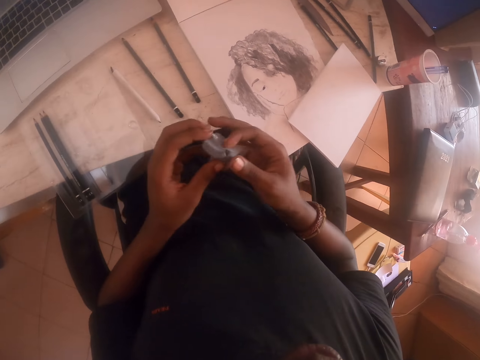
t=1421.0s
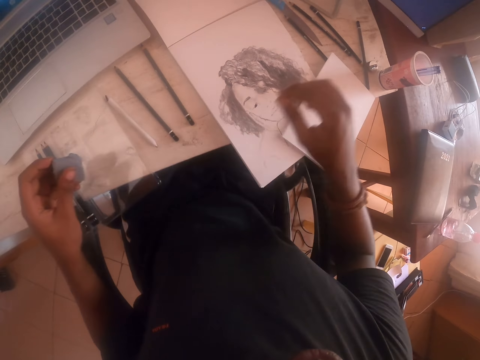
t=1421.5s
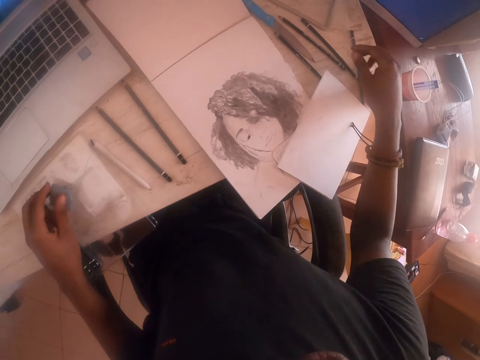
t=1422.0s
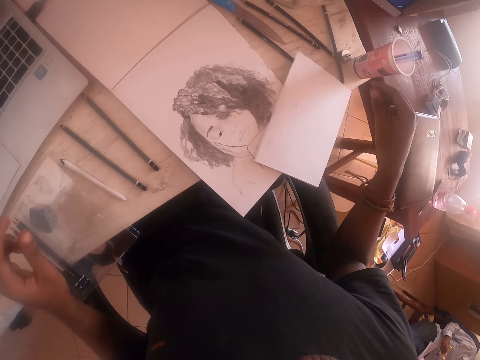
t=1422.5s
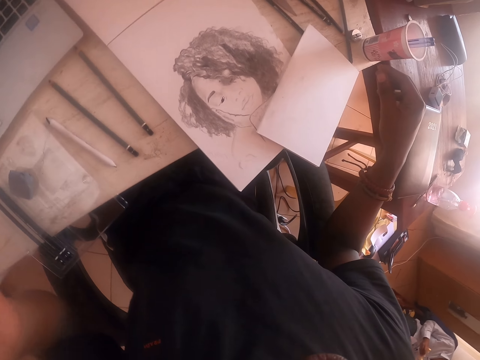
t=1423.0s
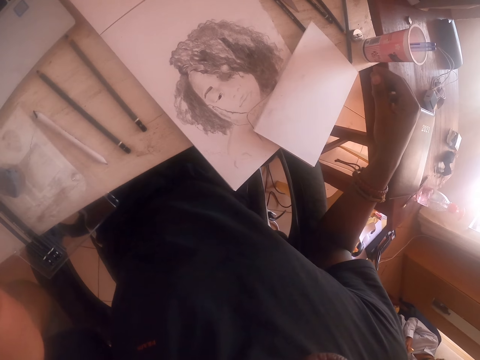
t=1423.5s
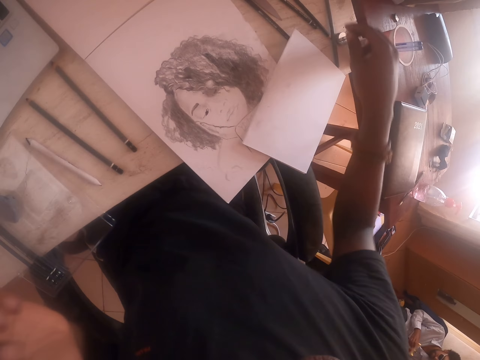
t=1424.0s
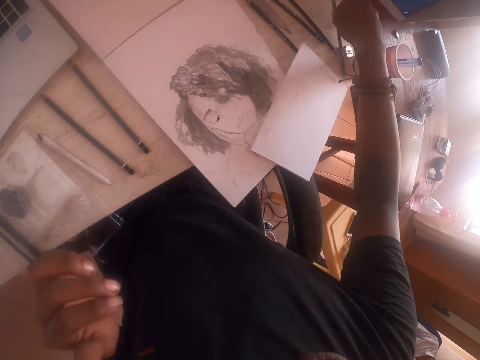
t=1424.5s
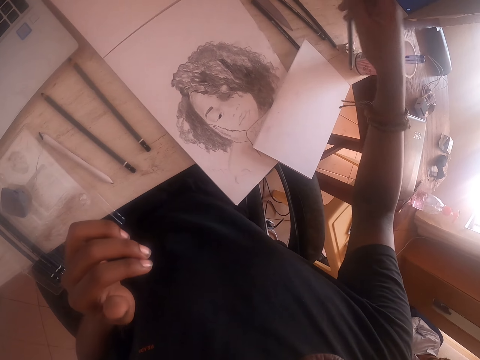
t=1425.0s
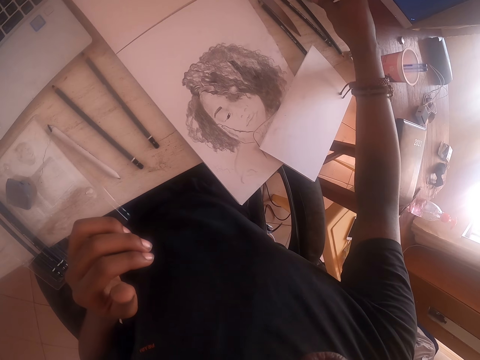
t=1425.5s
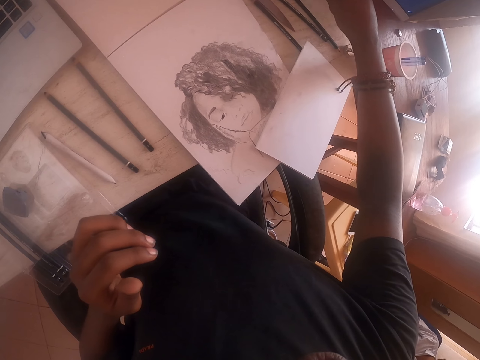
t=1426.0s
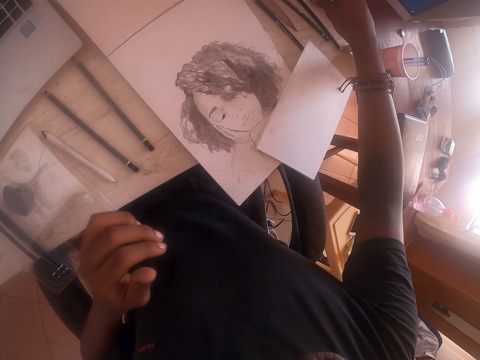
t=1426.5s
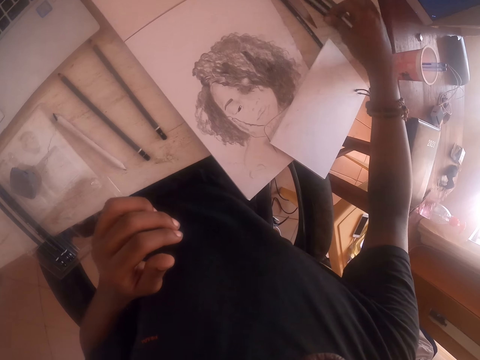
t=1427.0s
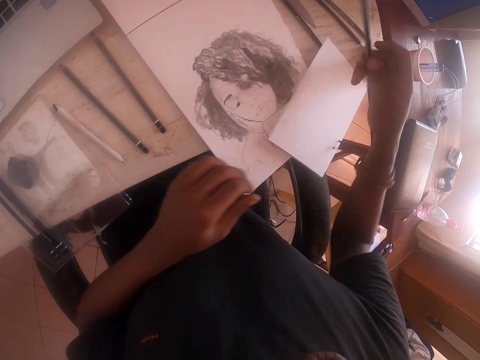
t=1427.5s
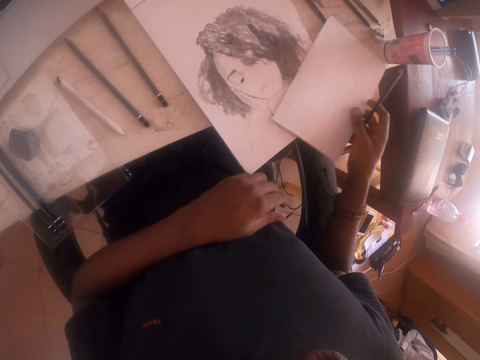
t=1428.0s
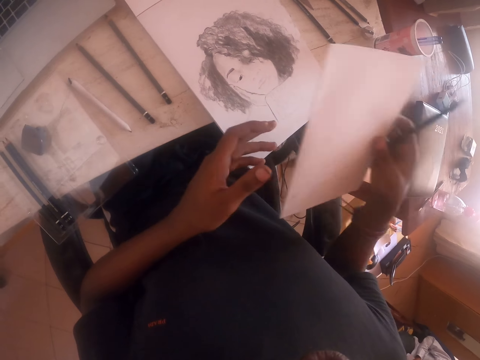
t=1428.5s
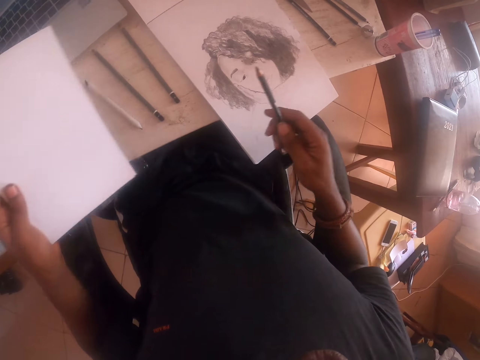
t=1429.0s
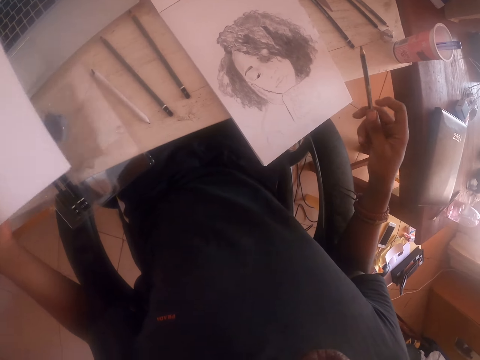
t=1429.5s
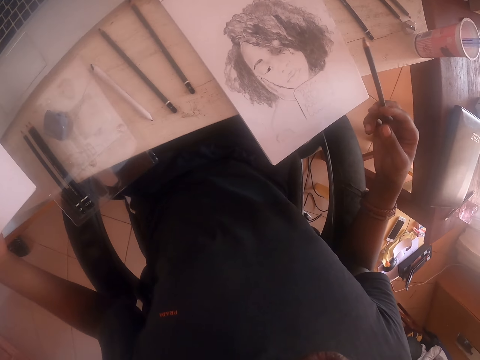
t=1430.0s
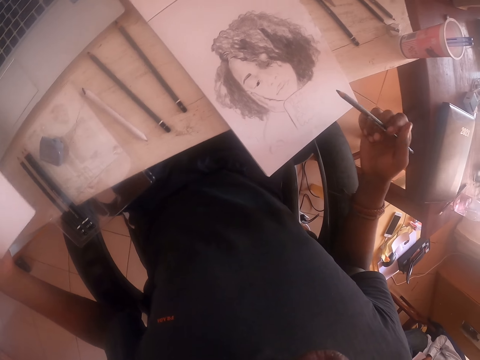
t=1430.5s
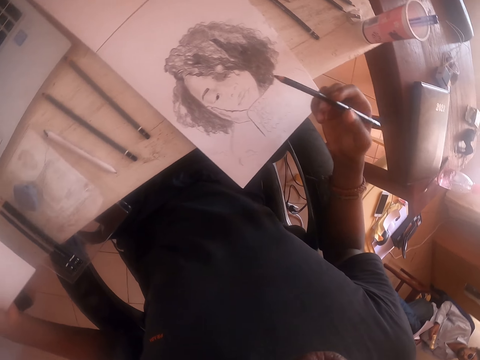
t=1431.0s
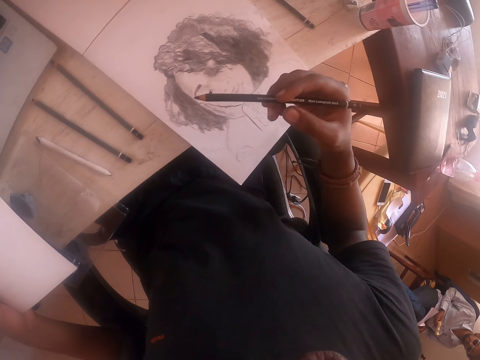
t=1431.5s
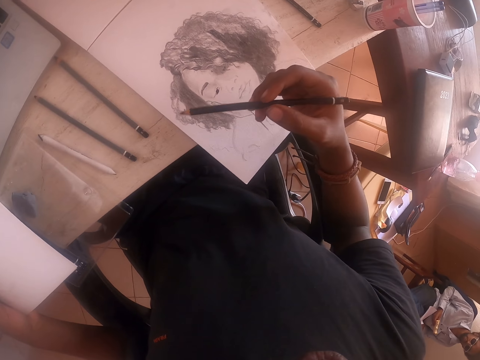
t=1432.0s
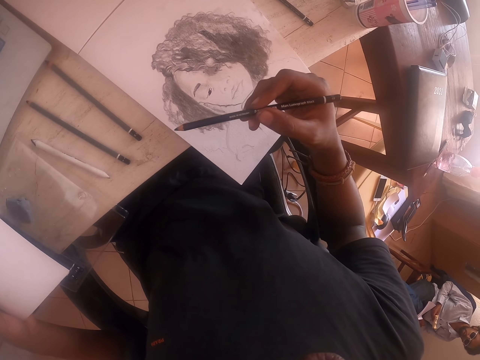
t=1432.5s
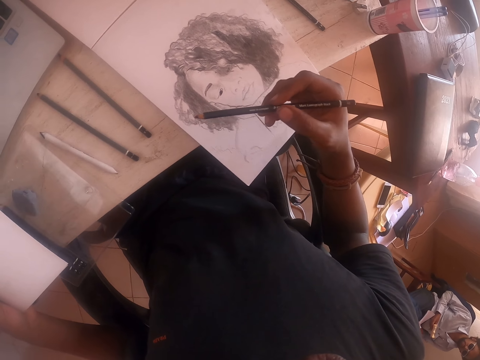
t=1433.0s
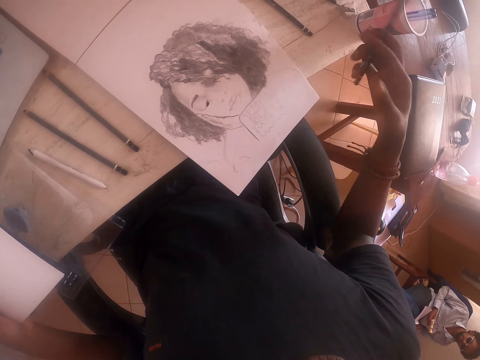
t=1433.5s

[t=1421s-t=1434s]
The camera wearer lifts the clay rubber or crayon mold. They transfer the clay rubber to the left hand. They move the right hand. They look around. They drop the crayon mold. They lift the left hand. They move the right hand. They pick up a pencil. They move the right hand. They look around. They pick up the pencil. They move the pencil. They pick up the pencil. They pick up the paper. They transfer the paper to the left hand. They move the paper. They look at the drawing. They move the pencil. They look at the drawing. They hold the paper.

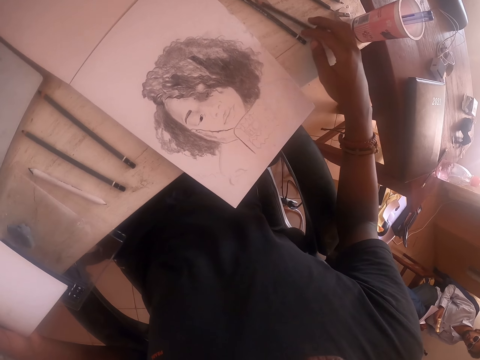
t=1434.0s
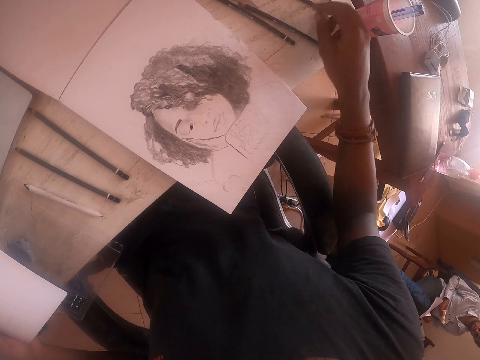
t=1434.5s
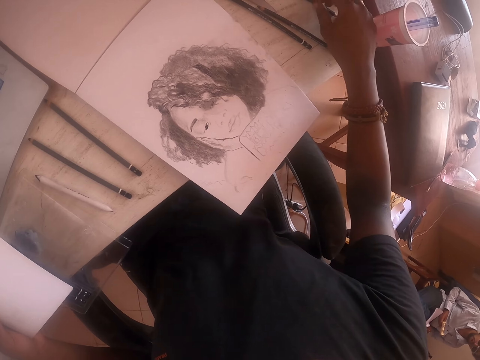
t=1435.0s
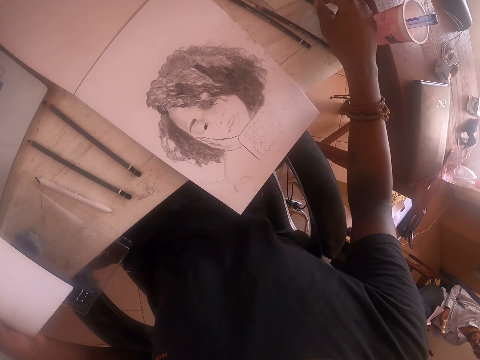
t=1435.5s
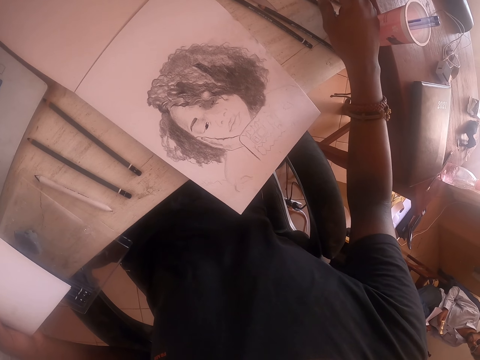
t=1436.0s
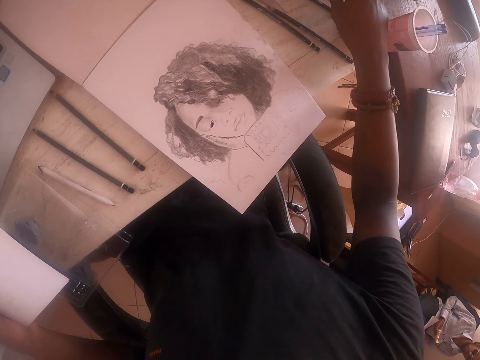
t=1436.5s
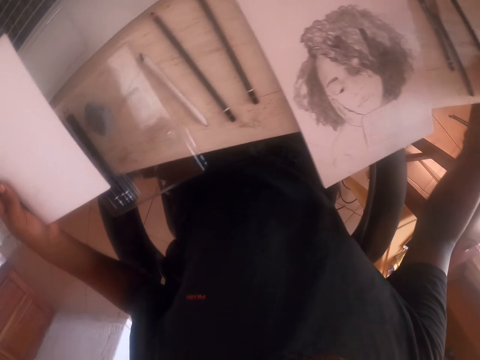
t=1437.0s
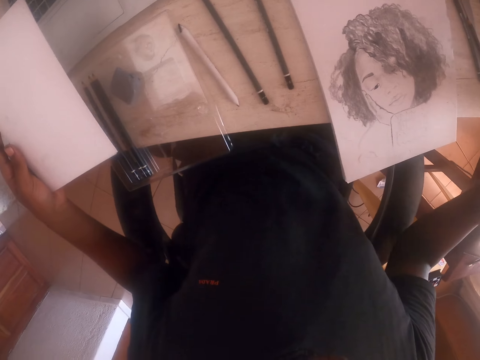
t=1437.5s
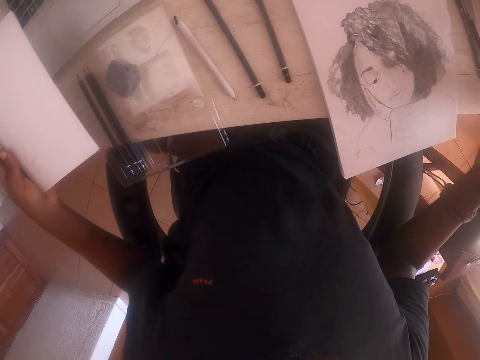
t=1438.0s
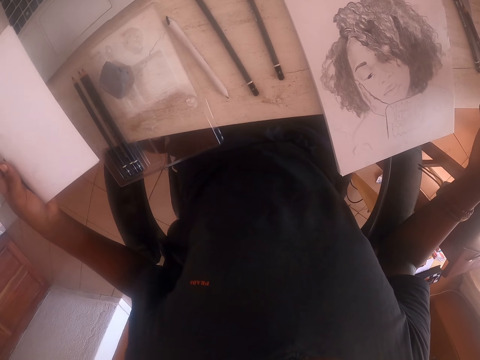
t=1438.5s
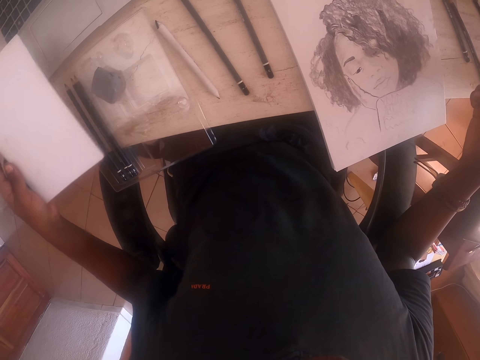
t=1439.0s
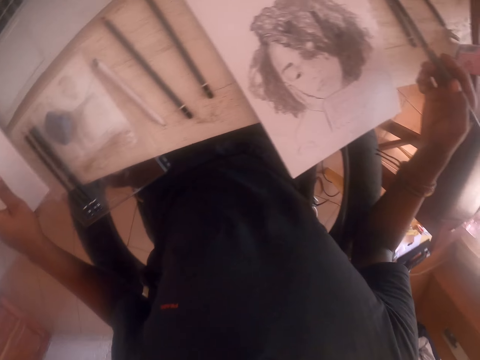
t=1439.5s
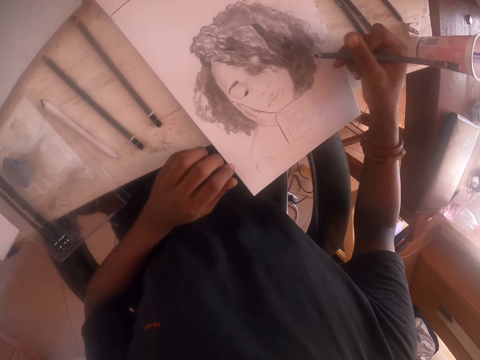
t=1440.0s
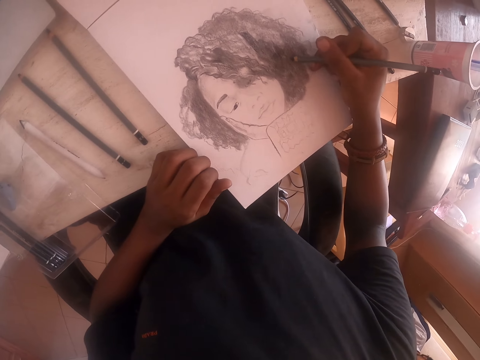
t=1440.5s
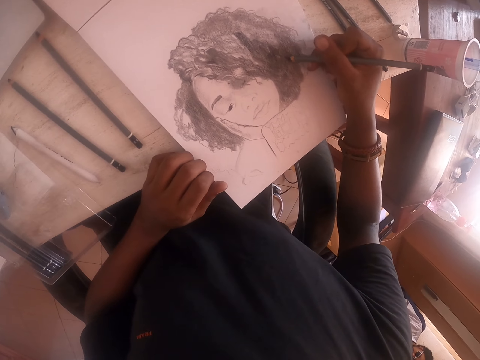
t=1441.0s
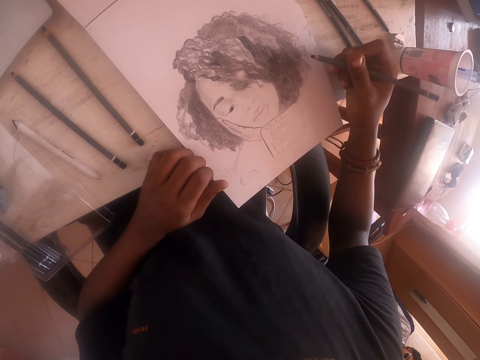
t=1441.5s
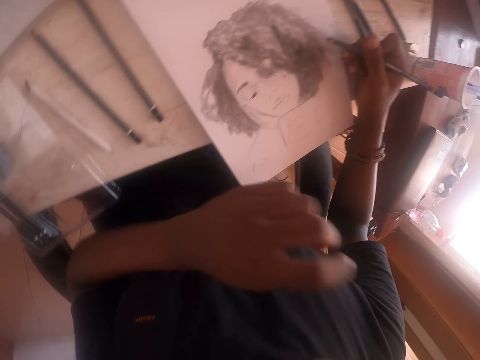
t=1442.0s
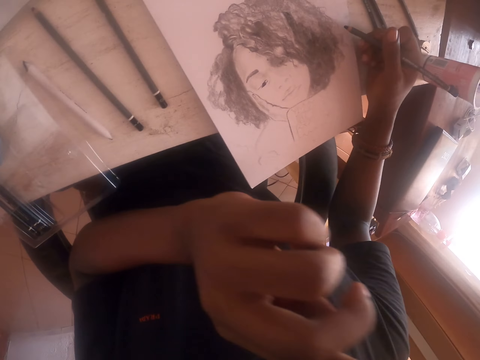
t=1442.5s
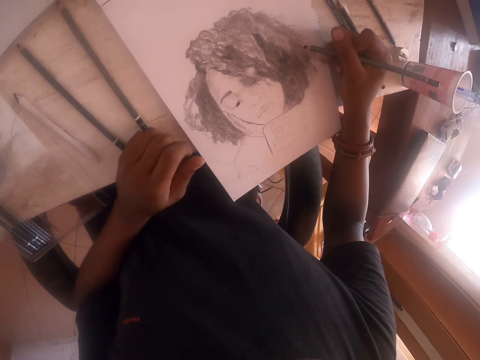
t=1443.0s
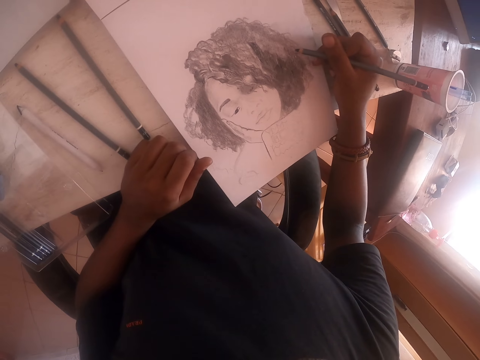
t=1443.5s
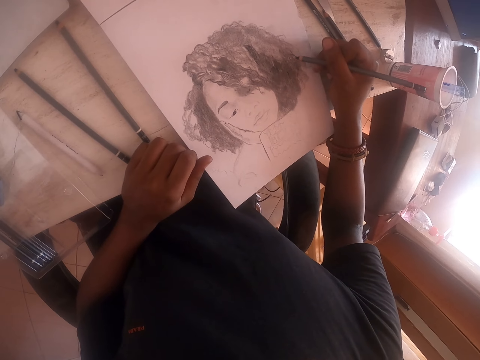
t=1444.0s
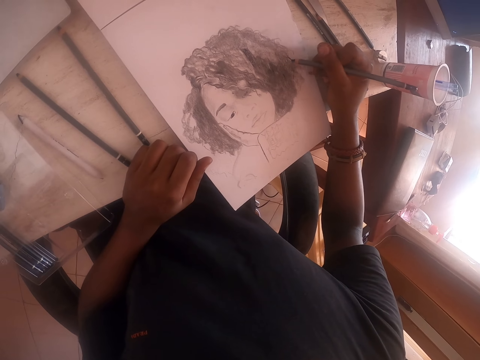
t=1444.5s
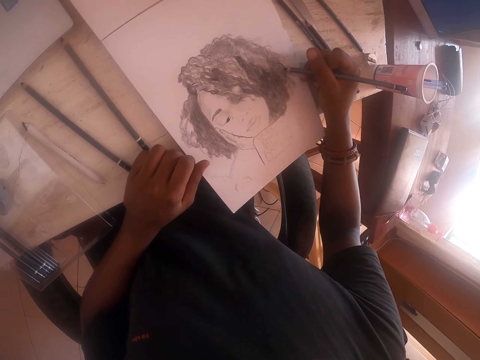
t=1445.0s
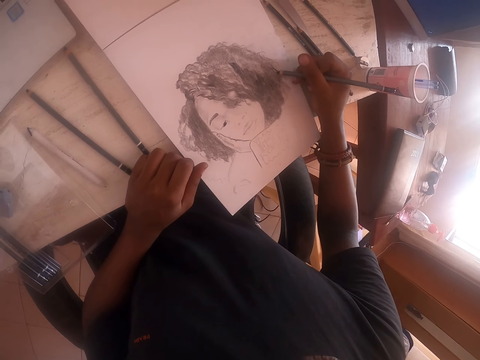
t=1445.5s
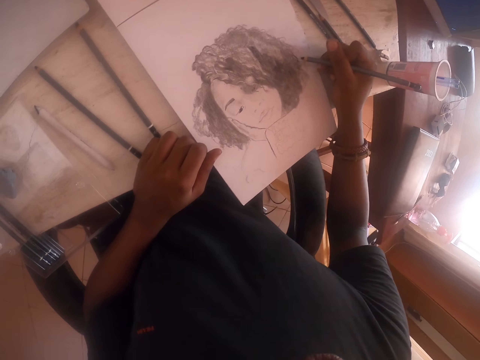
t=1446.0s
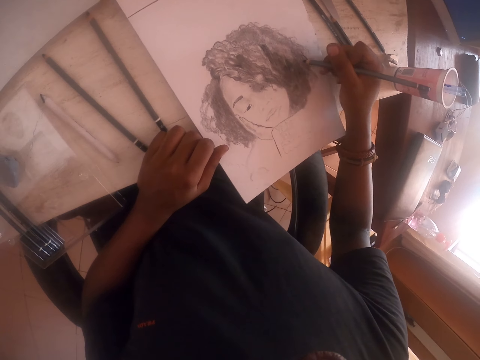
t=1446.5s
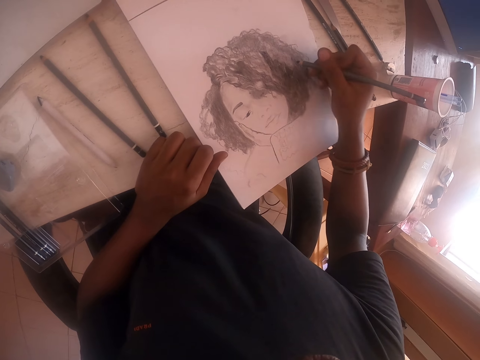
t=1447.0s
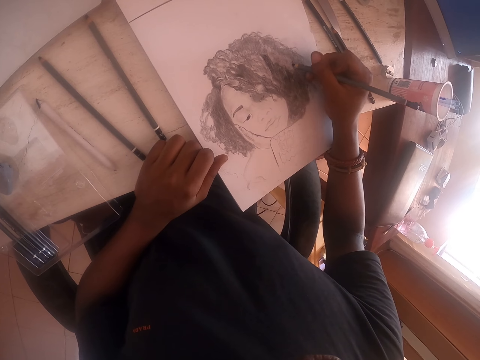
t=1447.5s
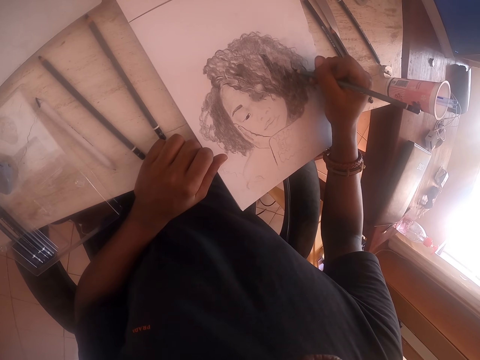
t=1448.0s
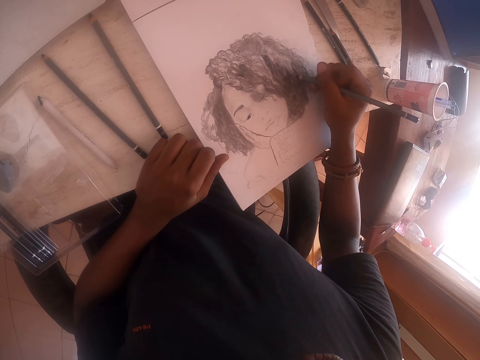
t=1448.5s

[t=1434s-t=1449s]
The camera wearer moves the pencil. They place the pencil on the table. They move the right hand. They touch the pencil. They look around. They drop the paper. They draw on the drawing book with the pencil. They move the pencil. They lift the left hand. They drop the left hand. They draw on the drawing book with the pencil.
